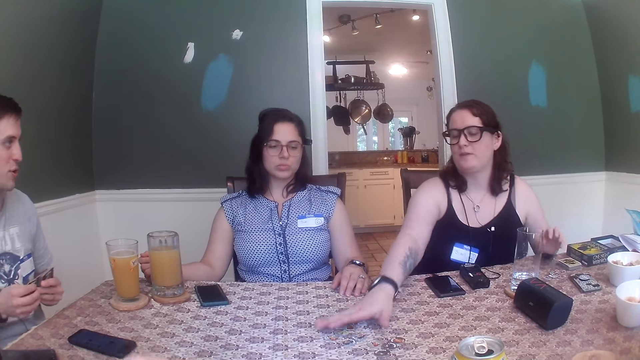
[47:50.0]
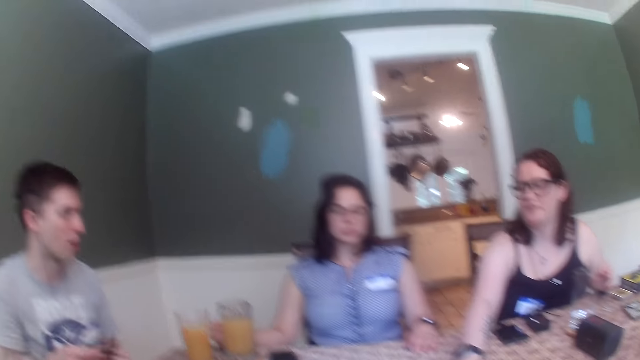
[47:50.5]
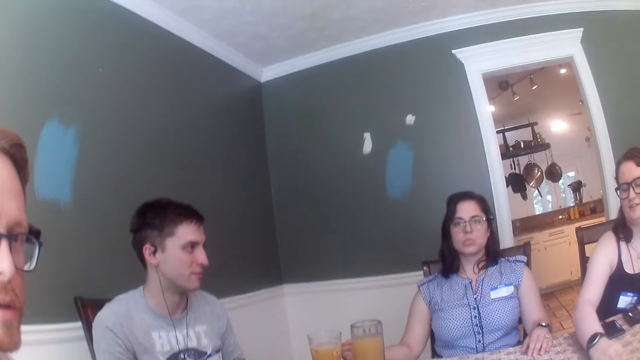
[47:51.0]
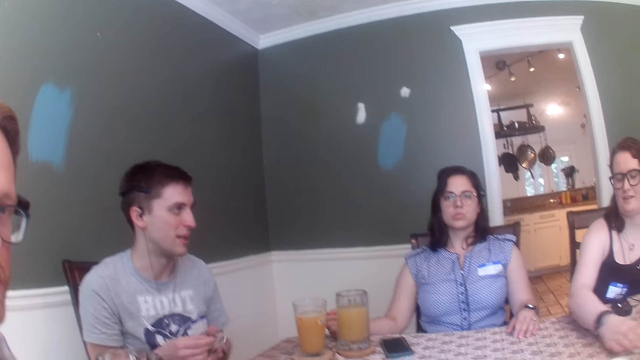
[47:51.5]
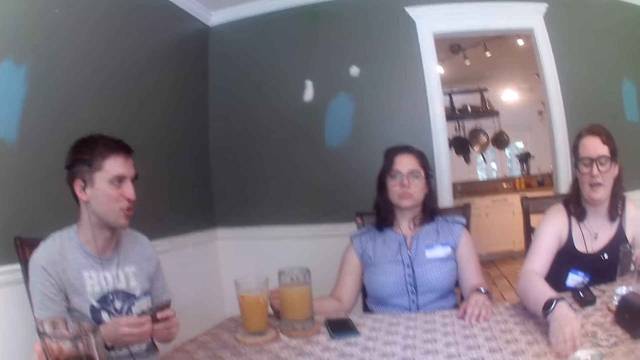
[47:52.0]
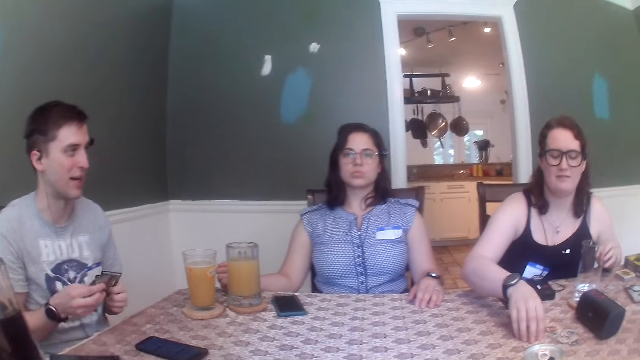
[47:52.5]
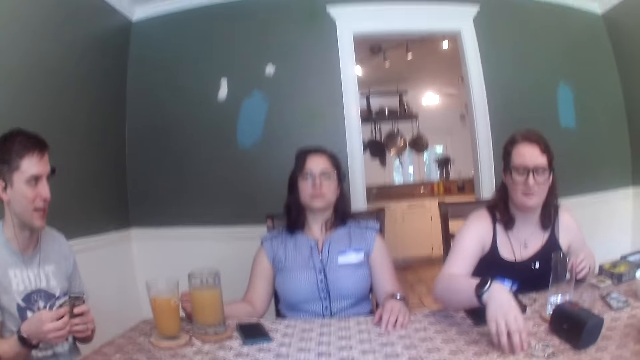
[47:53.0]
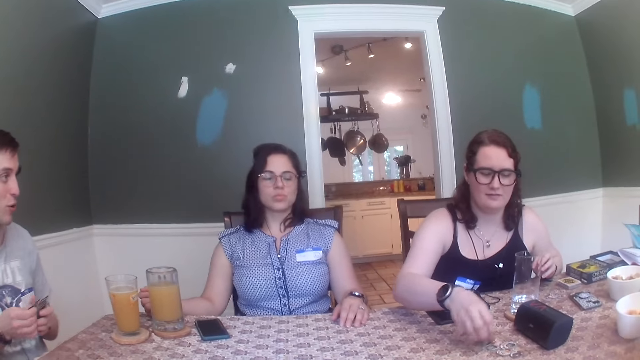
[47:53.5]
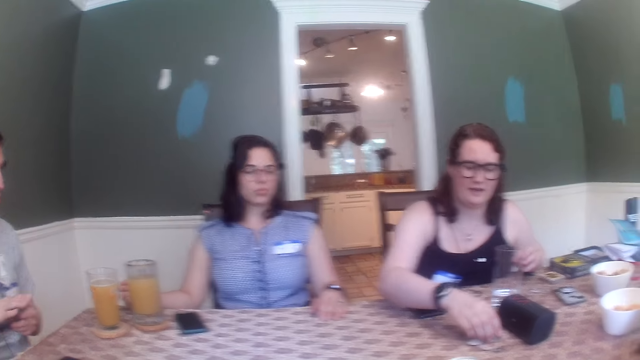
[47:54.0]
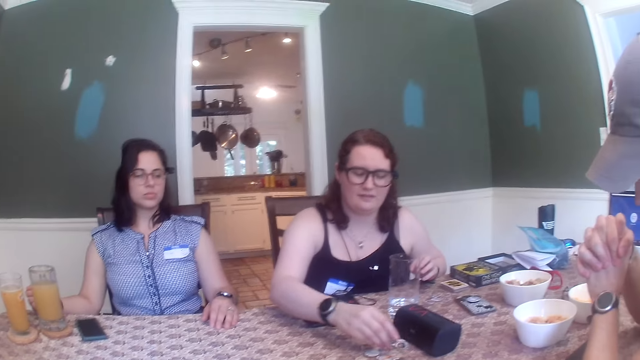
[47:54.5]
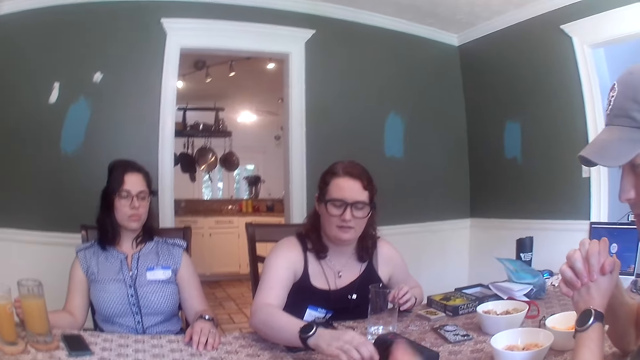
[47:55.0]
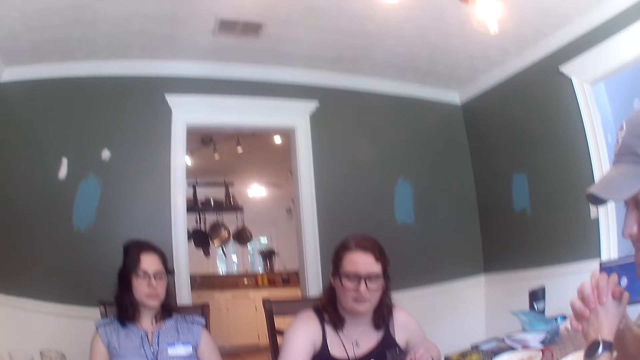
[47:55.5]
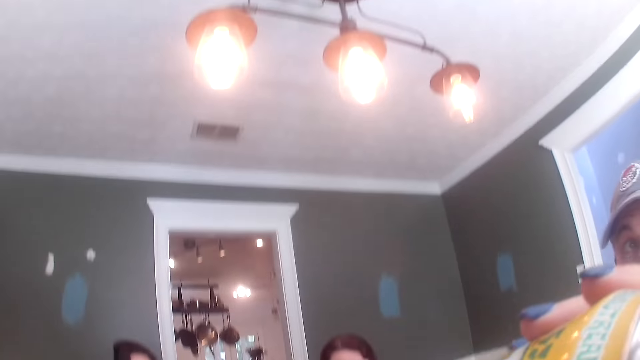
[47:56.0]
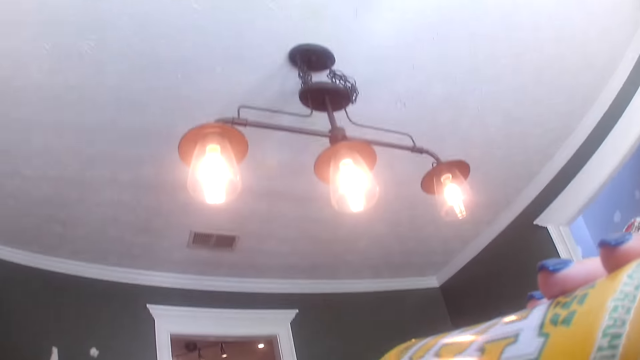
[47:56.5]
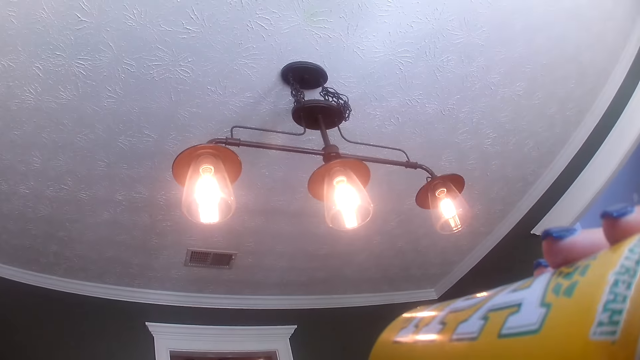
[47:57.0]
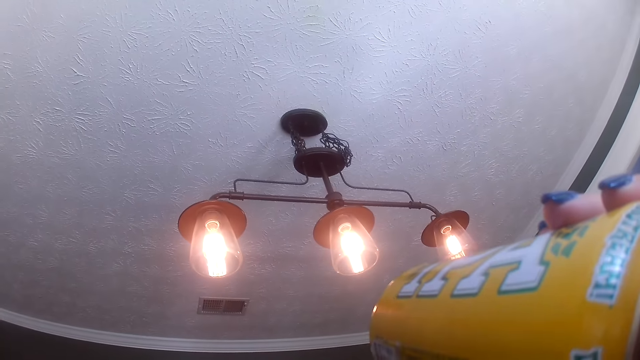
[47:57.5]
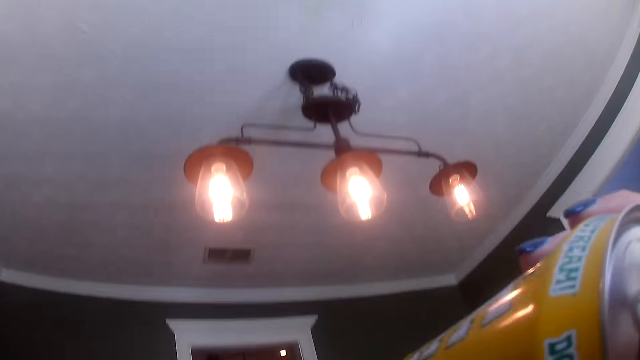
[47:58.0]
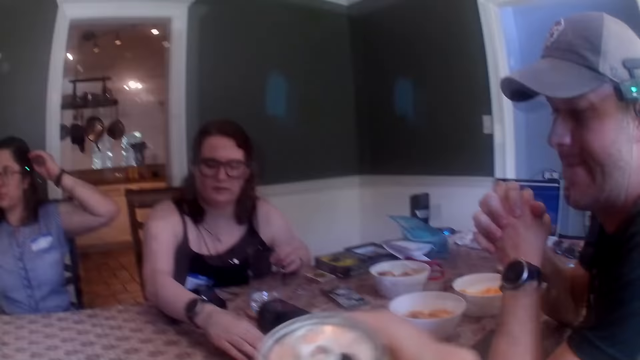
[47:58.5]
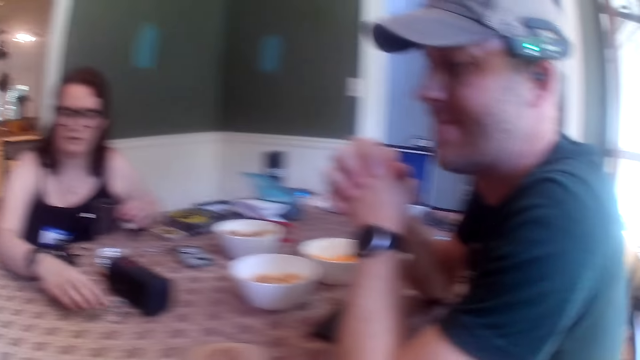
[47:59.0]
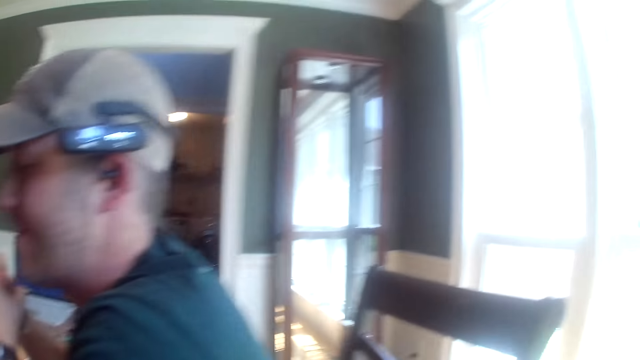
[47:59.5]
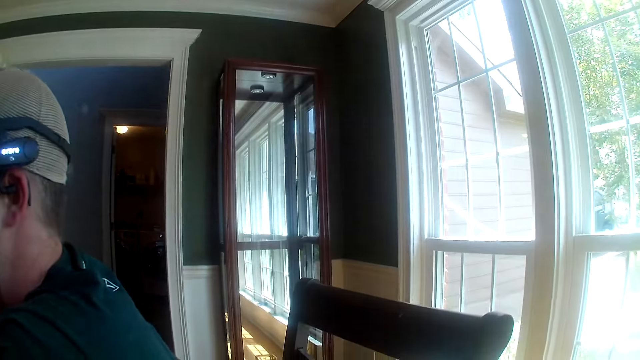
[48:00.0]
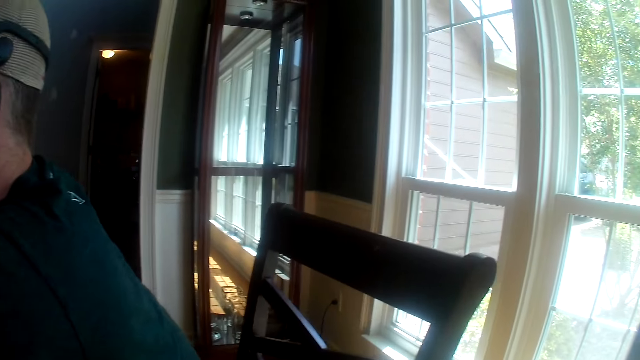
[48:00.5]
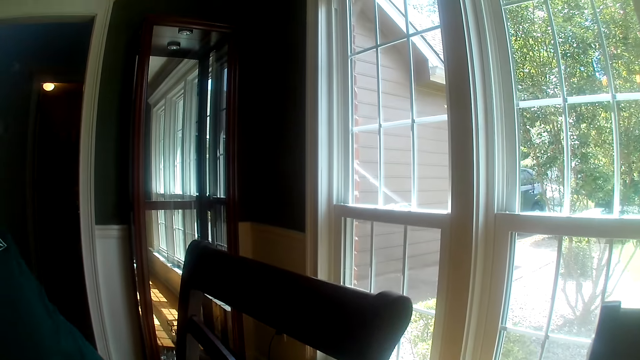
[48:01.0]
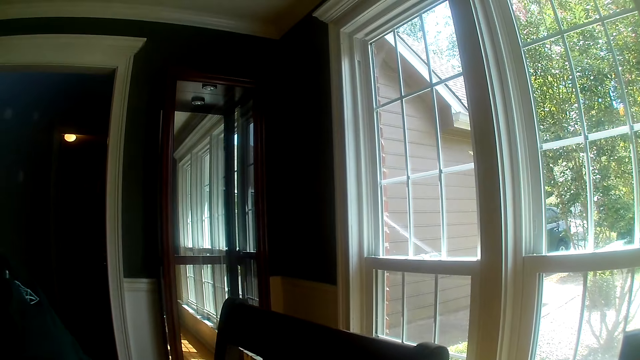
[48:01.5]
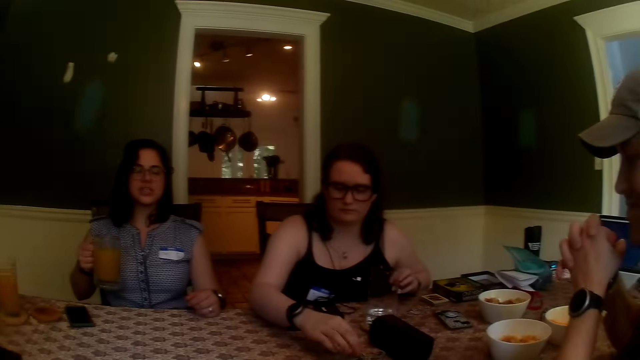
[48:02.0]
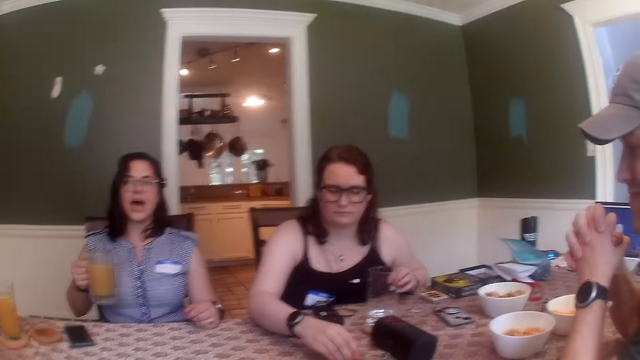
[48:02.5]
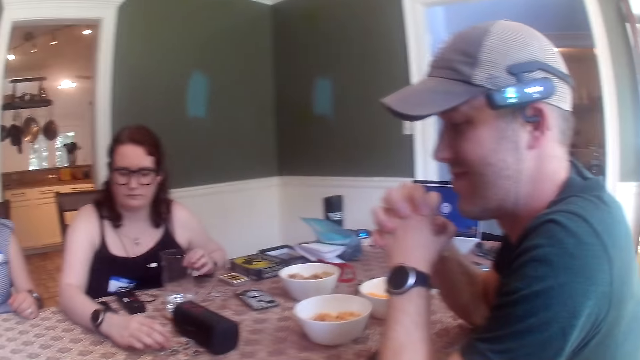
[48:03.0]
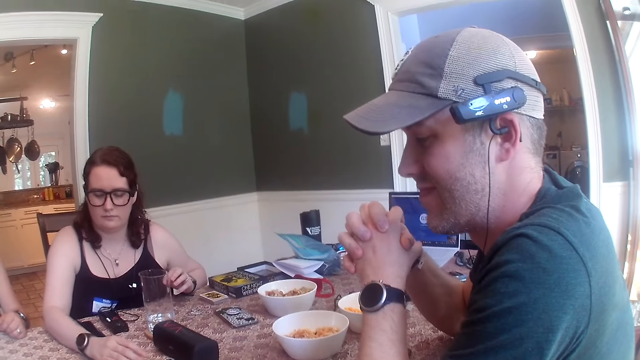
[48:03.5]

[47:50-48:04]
The woman moves some tokens on the table with her right hand and collects the pieces of coins on the table. The man drinks from the cup of soft drink in his left hand. The woman arranges some tokens on the table with her right hand. The camera wearer drinks from a can of soft drink in her right hand. The woman arranges some tokens on the table with her right hand. Another woman converses with the group of people at the table. The camera wearer looks through the window. The first woman arranges some tokens on the table with her right hand.

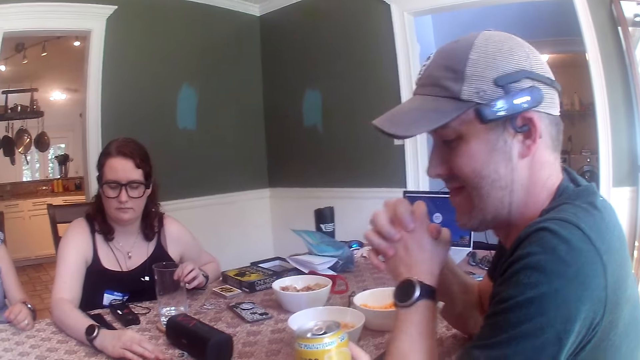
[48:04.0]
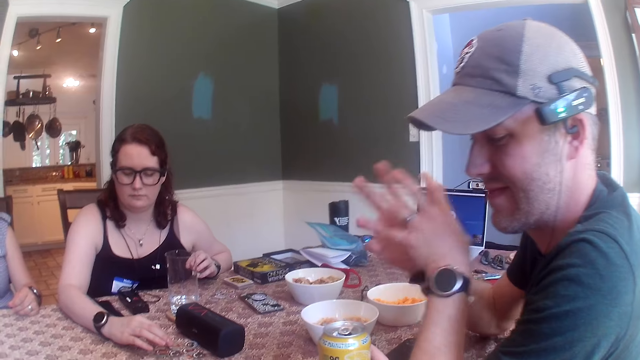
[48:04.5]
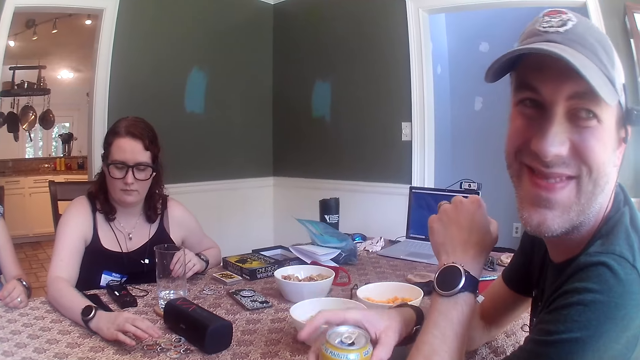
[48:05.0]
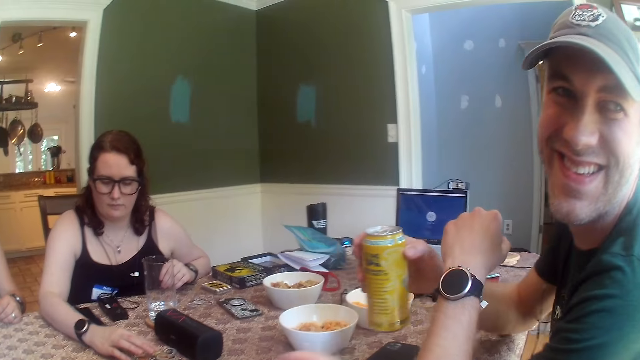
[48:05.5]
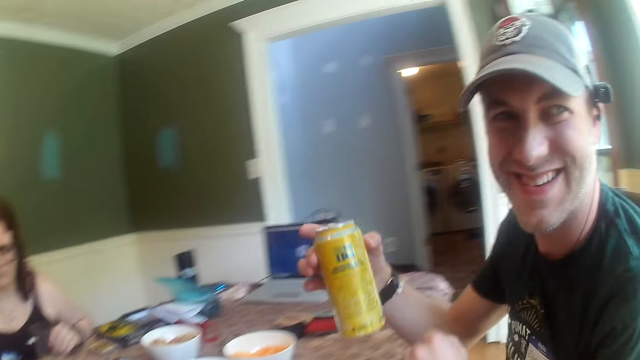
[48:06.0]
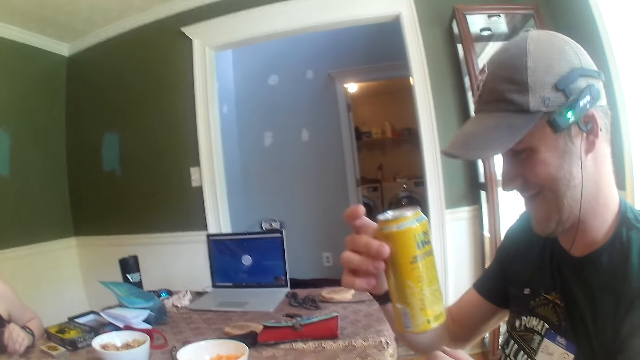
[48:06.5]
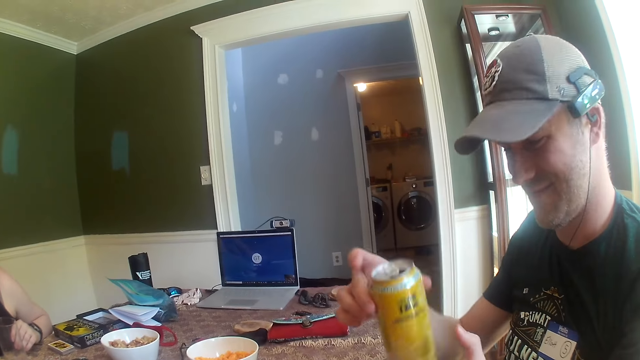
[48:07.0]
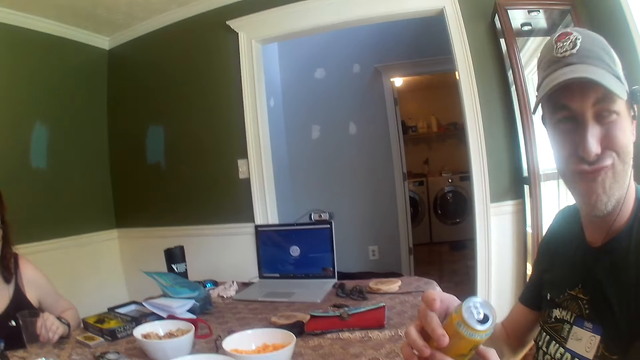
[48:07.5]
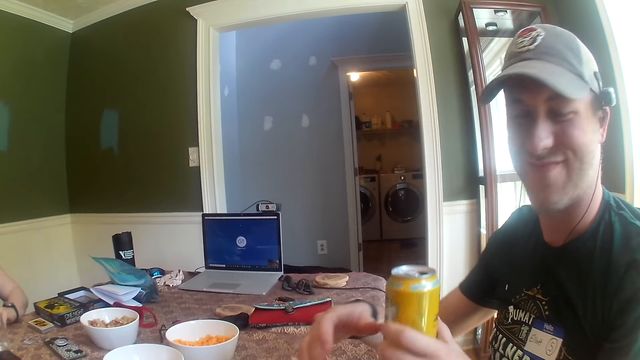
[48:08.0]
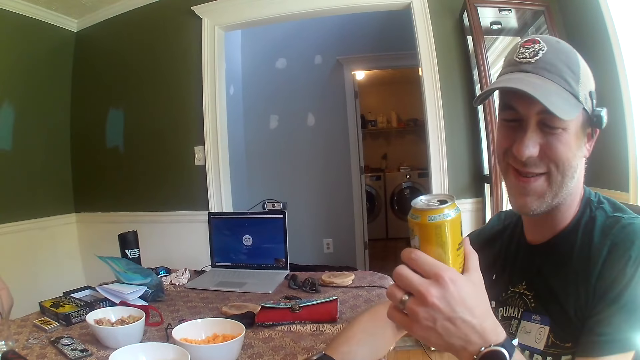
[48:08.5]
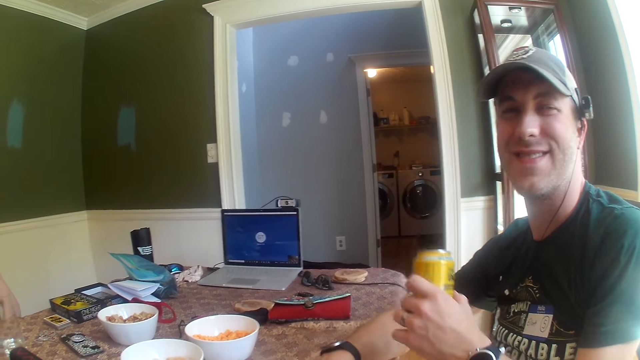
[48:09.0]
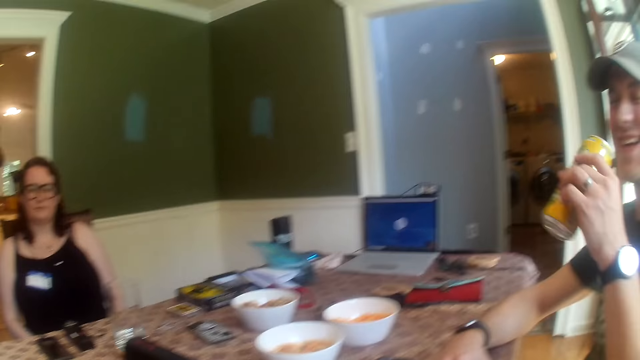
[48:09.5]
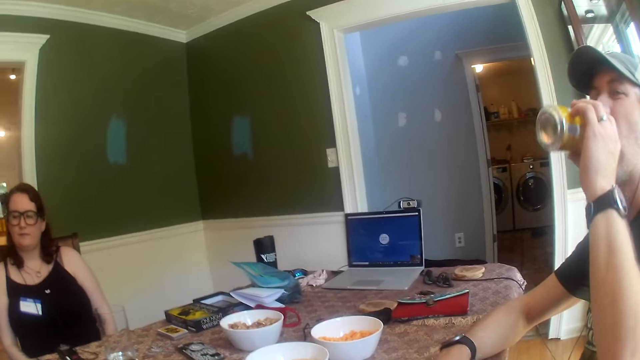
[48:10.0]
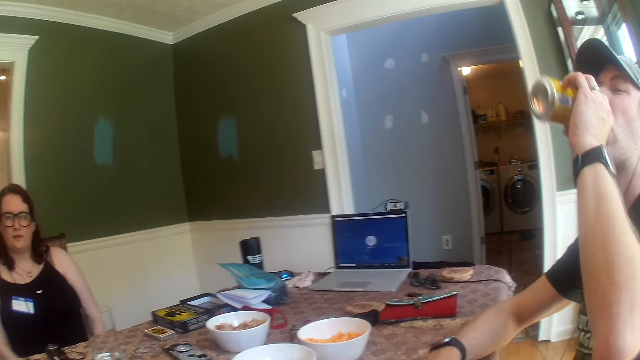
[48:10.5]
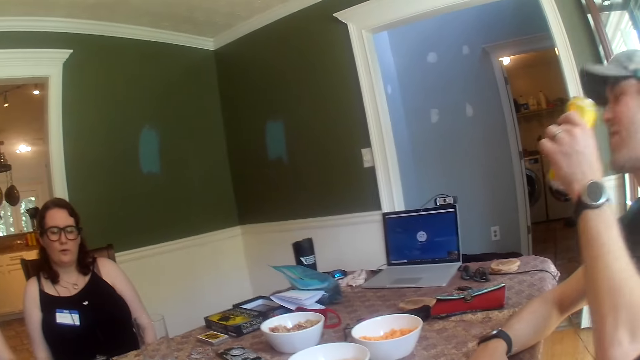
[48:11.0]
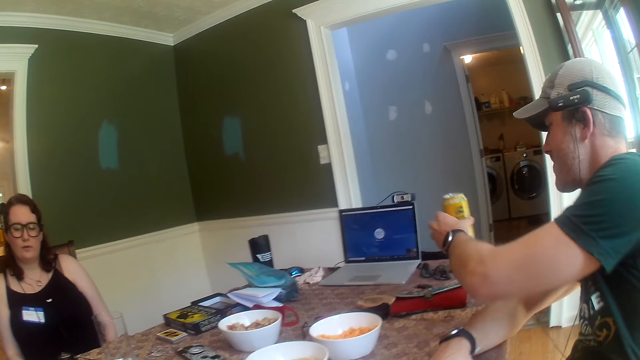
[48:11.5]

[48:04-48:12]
The camera wearer converses with the man. He passes the can of soft drink to the man with his right hand. The man receives the can of soft drink from the camera wearer with his right hand. The man shakes the can of soft drink with his right hand. The man transfers the can of soft drink from his right hand to his left hand. The man converses with the camera wearer. The man drinks from the can of soft drink in his left hand.
